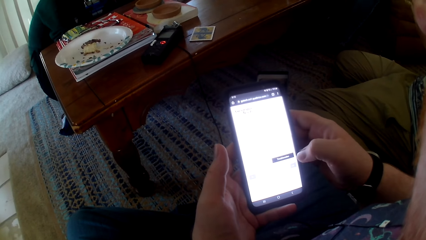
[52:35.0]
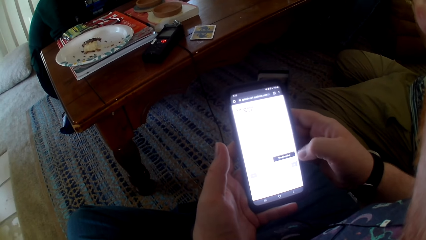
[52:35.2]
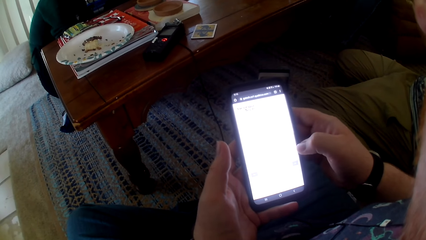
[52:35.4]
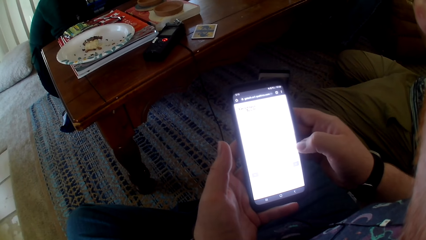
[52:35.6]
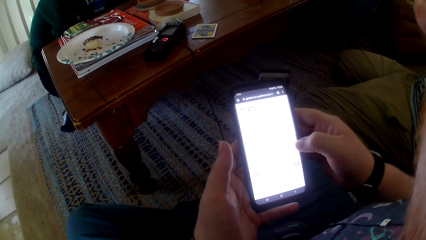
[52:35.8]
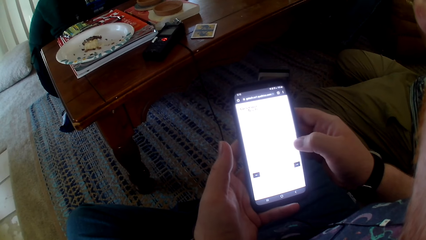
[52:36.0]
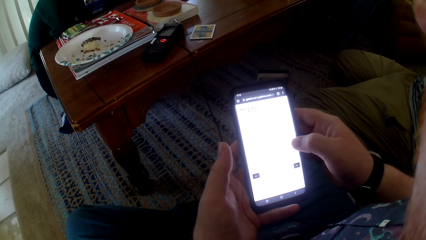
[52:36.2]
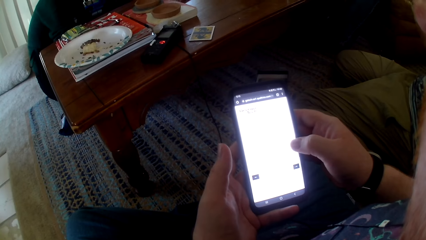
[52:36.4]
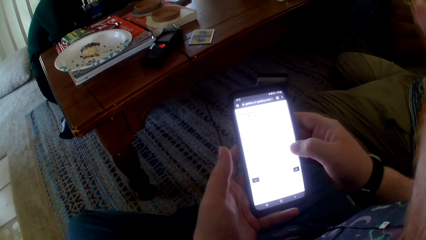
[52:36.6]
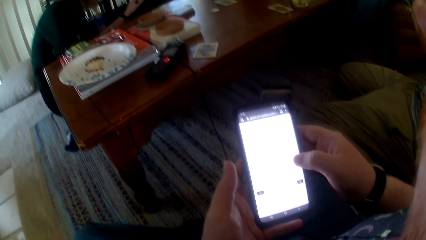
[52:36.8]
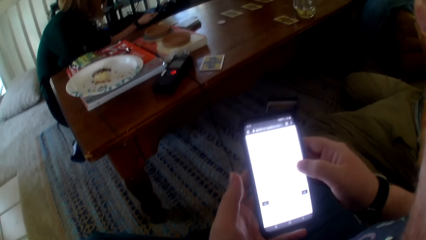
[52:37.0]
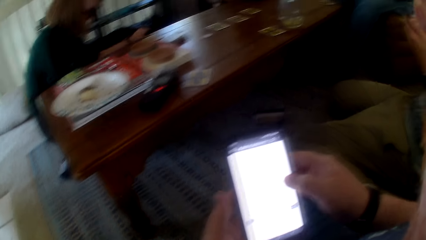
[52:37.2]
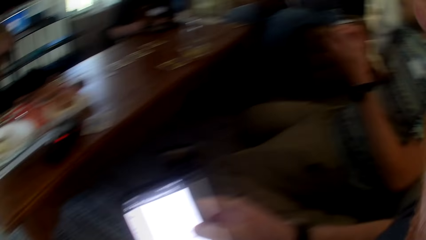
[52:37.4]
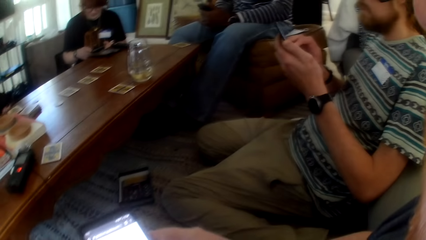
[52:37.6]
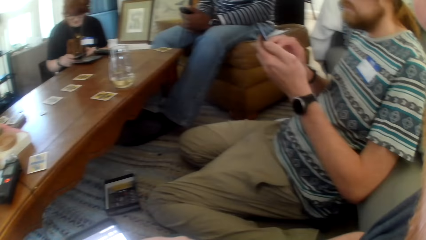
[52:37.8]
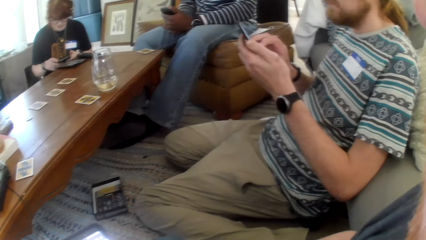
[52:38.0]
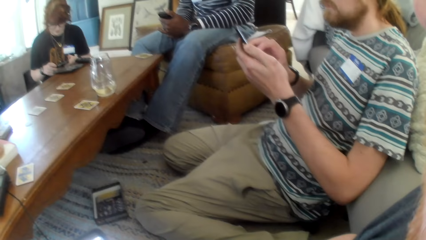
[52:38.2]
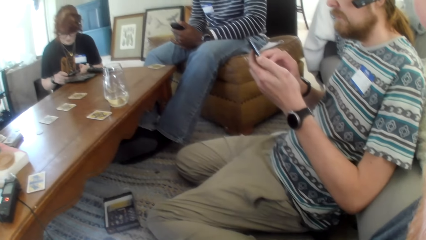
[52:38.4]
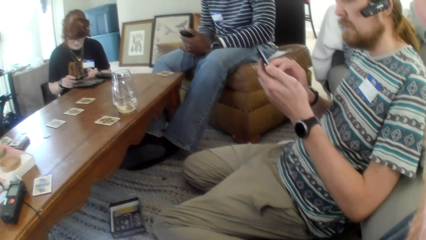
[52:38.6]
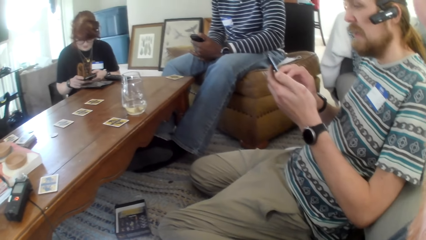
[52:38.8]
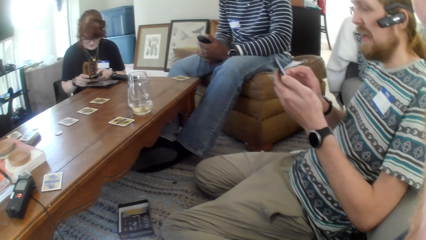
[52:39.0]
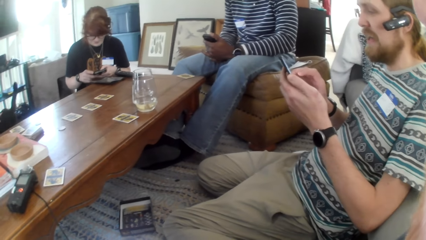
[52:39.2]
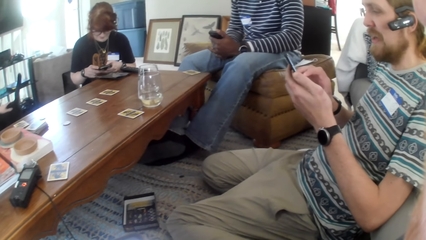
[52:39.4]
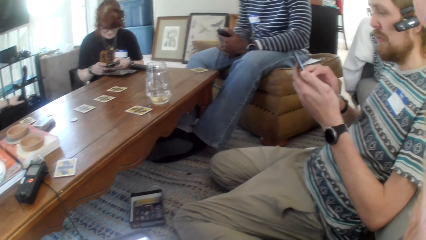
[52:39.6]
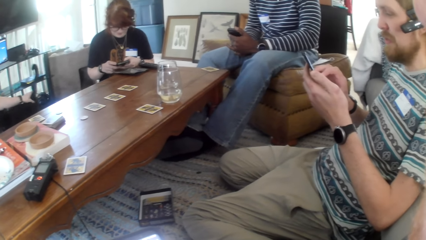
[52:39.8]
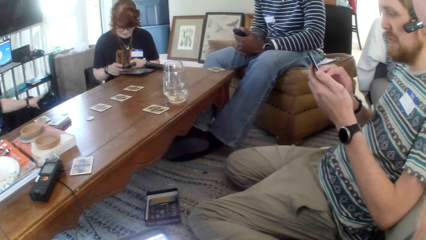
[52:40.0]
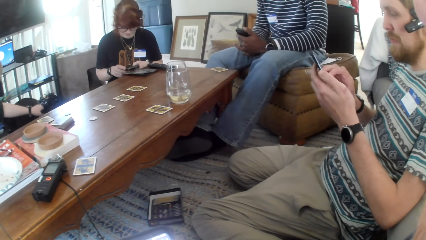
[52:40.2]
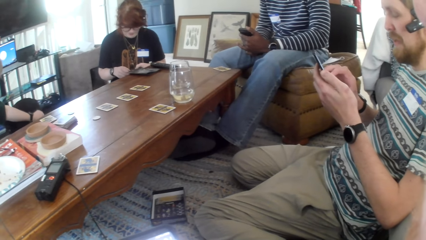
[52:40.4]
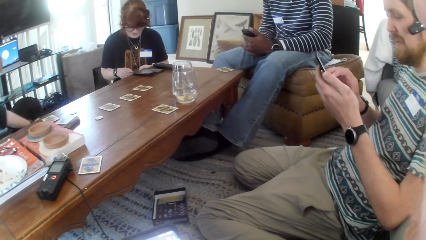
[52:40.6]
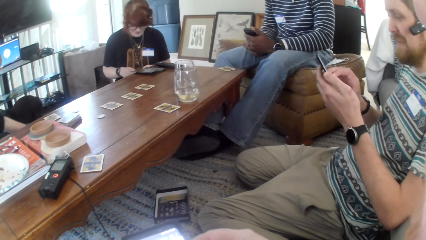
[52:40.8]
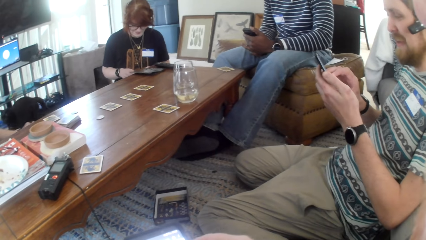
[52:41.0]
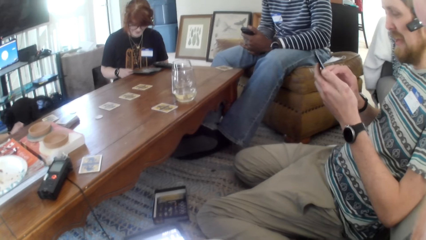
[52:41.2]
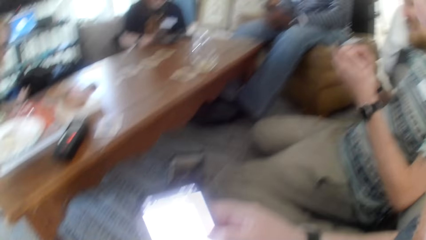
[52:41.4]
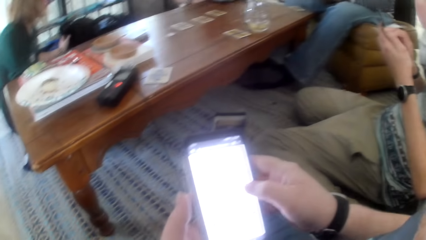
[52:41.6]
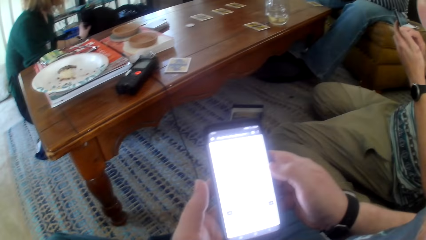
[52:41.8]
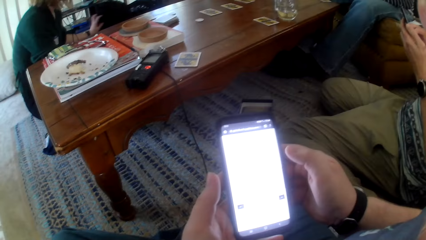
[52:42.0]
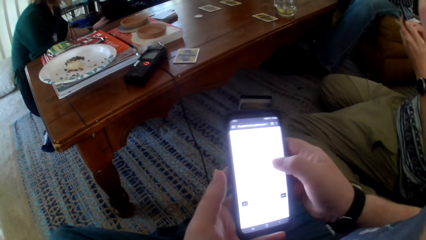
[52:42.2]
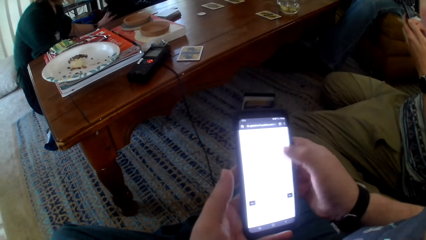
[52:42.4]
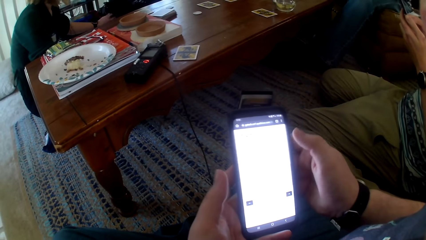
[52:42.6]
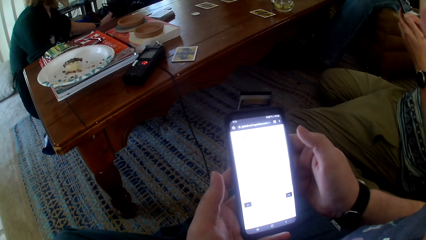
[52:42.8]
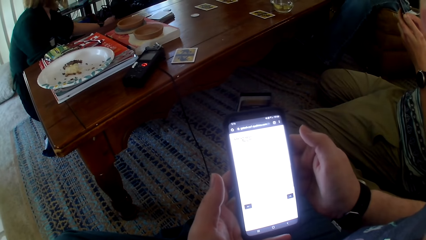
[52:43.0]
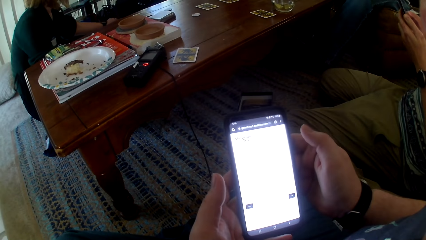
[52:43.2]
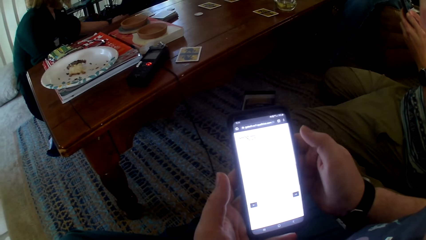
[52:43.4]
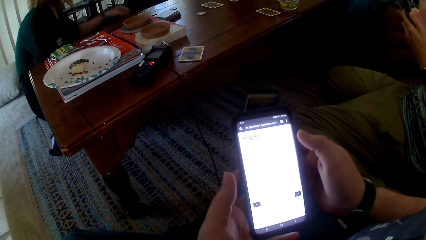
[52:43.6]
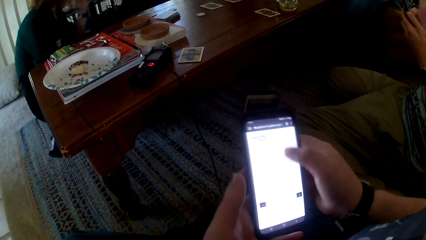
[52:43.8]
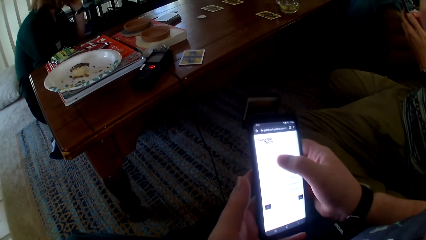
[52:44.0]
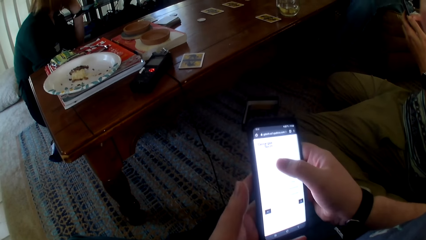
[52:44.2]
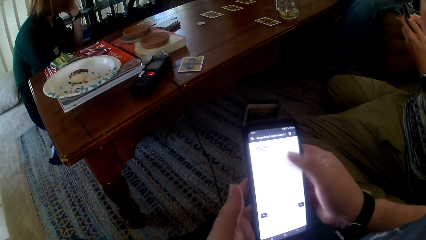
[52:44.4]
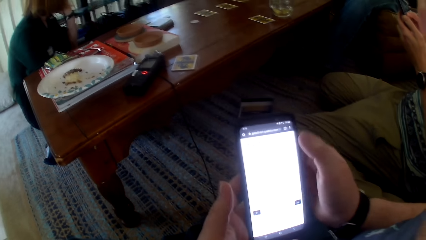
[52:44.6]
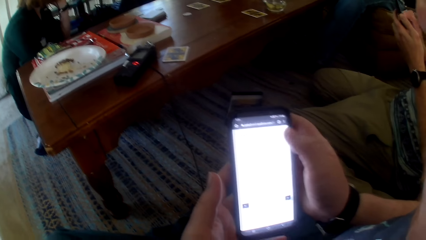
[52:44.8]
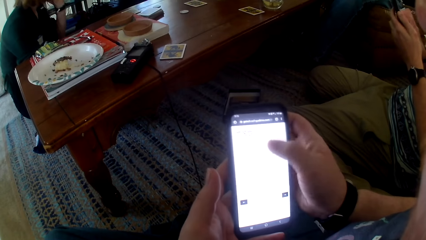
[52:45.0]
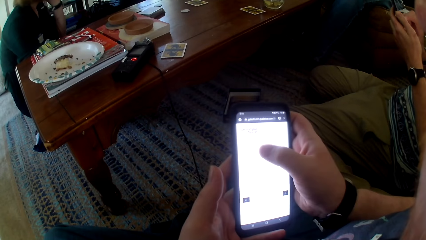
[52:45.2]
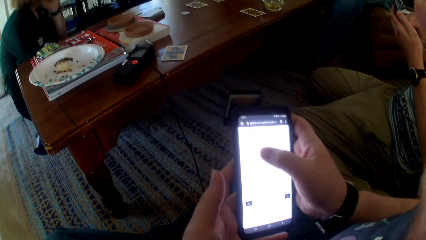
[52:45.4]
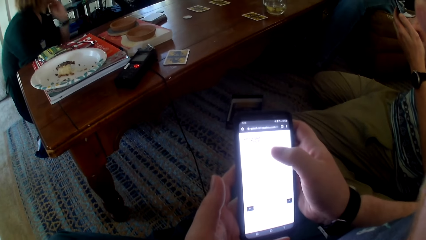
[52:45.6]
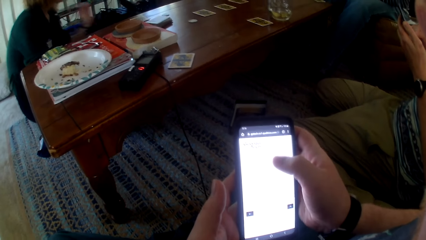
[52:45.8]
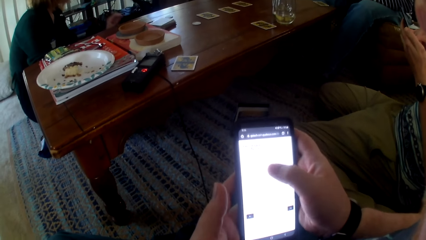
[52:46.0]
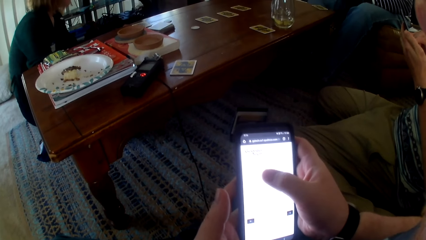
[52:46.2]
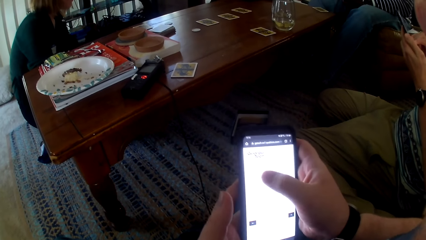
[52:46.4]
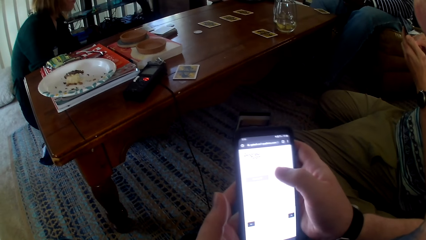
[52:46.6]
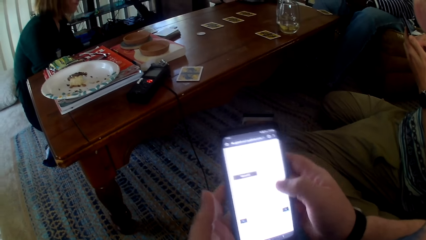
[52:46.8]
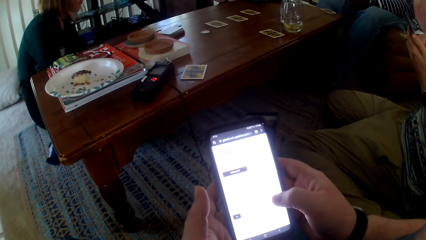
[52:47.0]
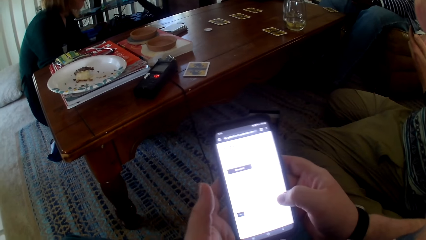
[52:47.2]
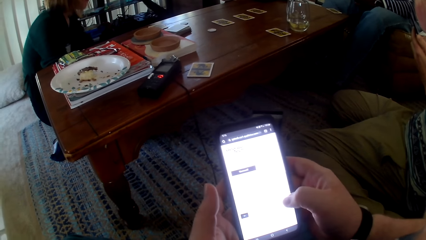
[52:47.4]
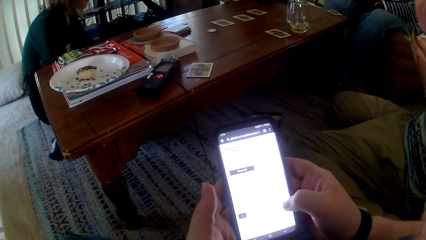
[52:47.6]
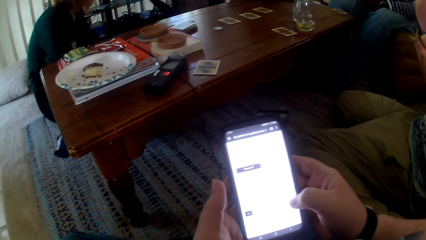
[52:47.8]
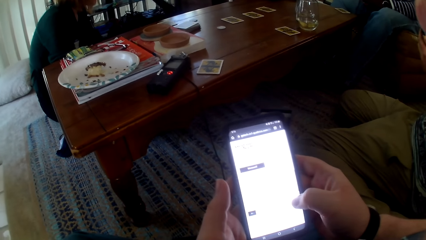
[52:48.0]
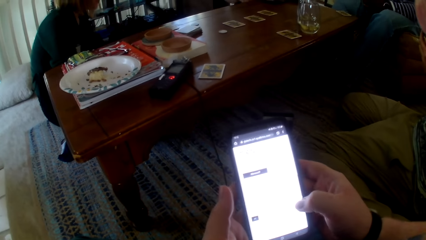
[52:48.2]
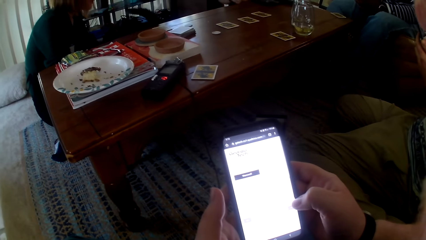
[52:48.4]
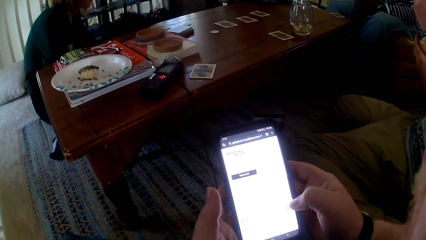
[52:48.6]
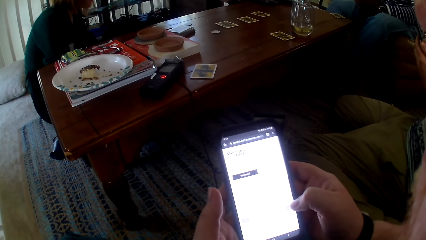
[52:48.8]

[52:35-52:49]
The camera wearer looks around. A person checks a phone. The camera wearer operates the phone.

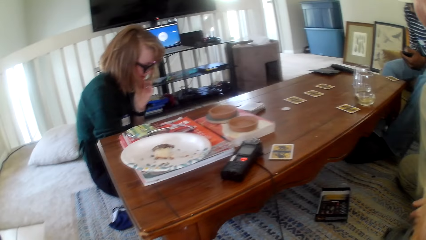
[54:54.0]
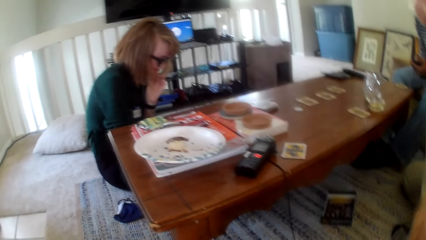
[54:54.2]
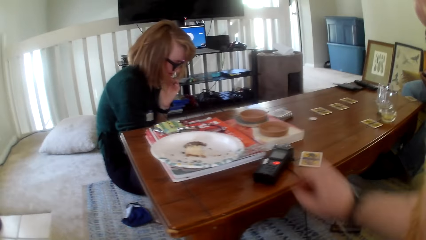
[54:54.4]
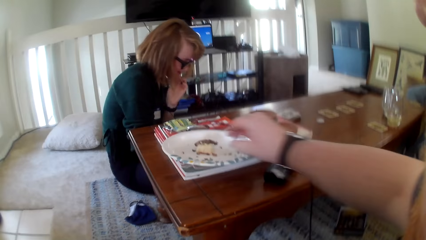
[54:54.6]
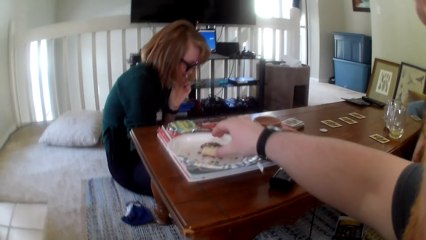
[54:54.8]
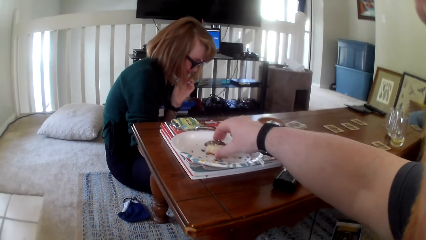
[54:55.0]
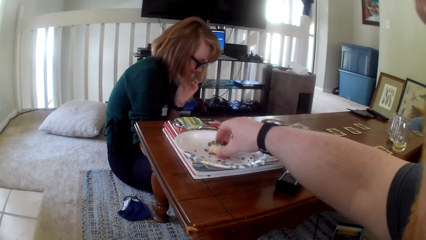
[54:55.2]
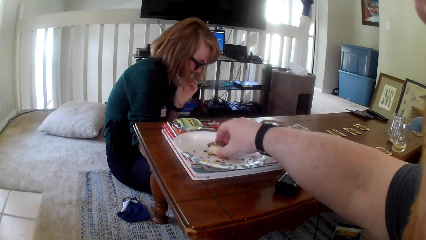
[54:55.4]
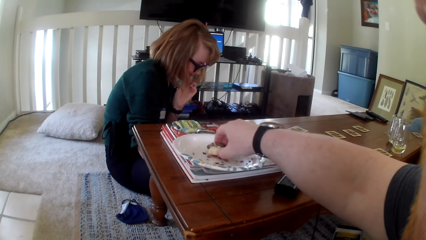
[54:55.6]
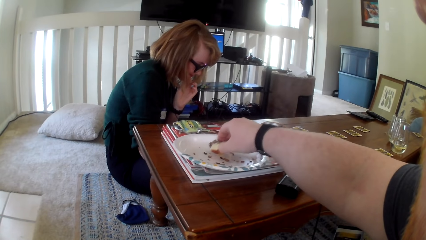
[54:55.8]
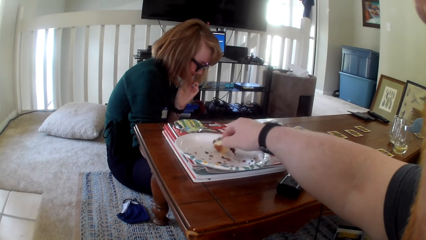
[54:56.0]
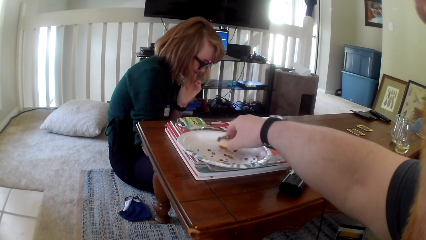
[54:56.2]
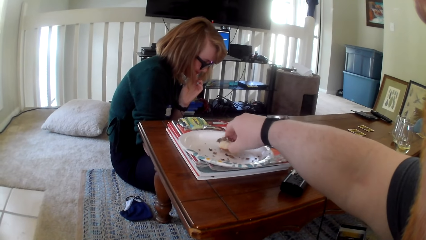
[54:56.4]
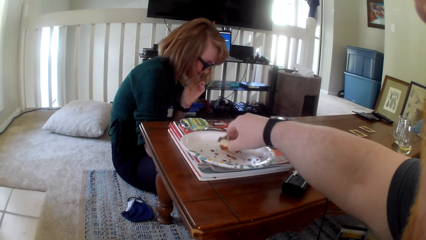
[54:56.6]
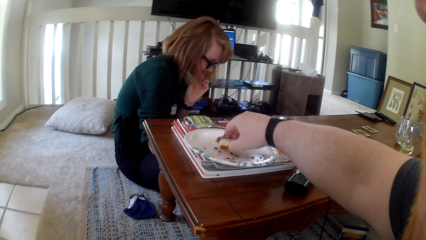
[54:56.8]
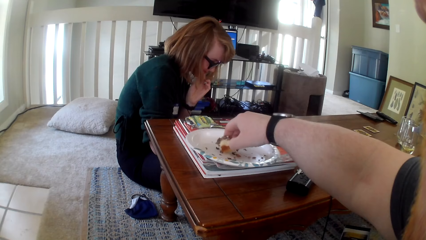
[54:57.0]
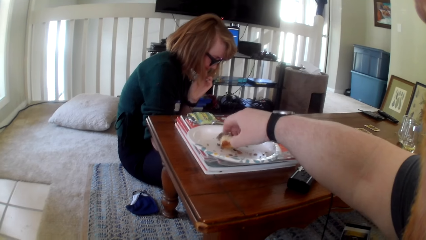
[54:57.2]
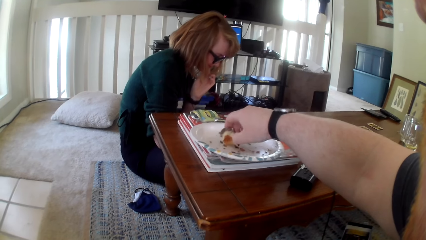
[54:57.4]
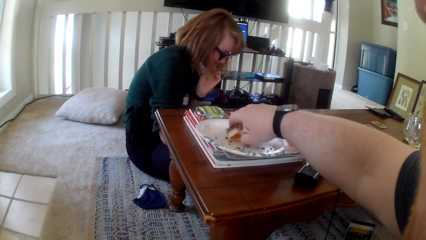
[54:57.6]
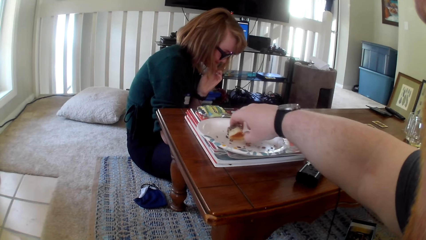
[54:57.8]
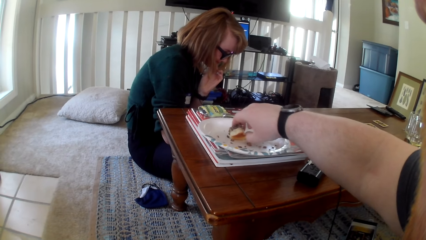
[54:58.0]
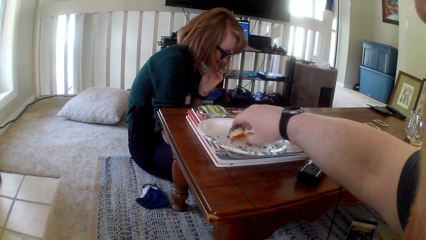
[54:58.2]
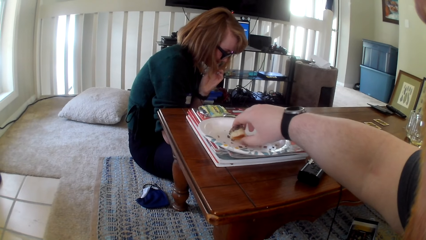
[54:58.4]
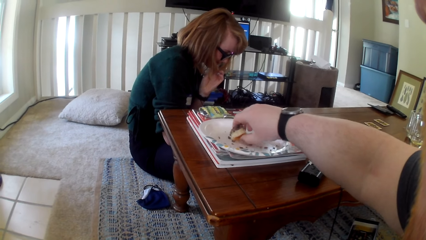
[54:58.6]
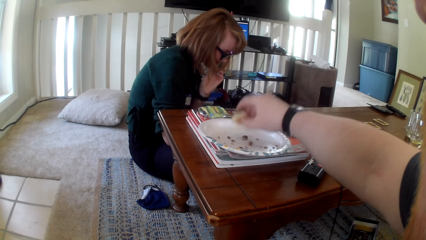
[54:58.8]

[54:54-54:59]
The camera wearer picks up snacks on the plate. They eat the cake on the plate.
